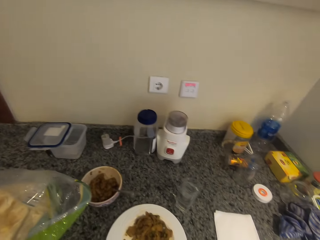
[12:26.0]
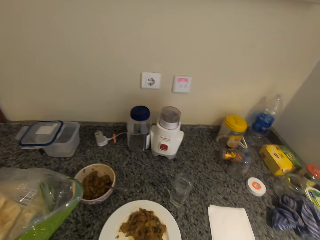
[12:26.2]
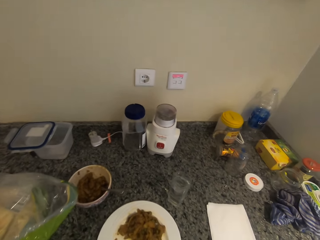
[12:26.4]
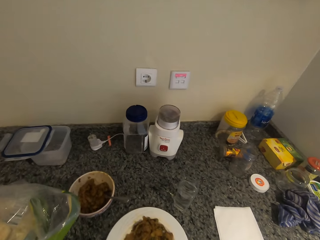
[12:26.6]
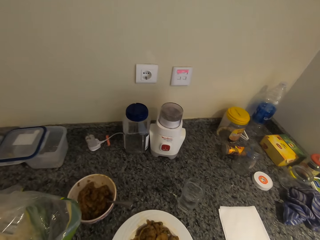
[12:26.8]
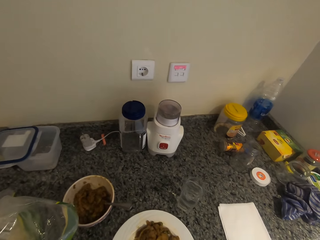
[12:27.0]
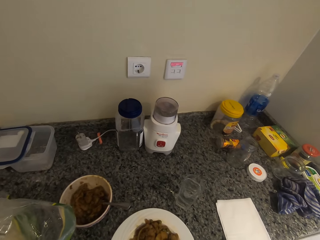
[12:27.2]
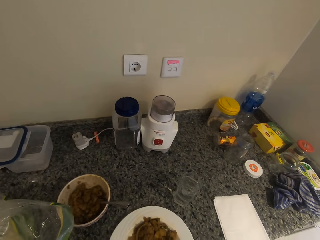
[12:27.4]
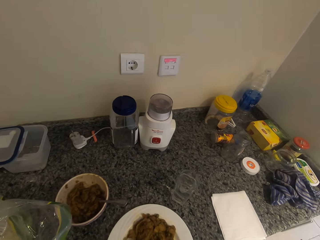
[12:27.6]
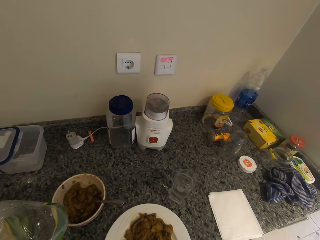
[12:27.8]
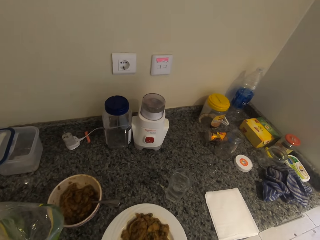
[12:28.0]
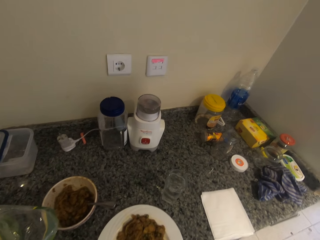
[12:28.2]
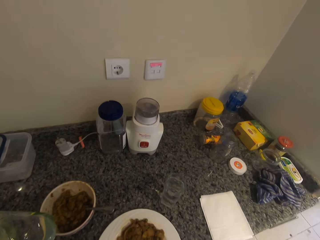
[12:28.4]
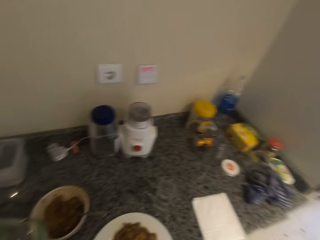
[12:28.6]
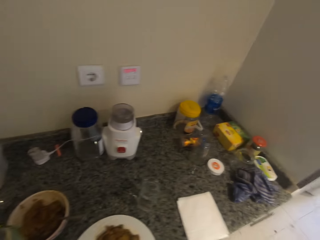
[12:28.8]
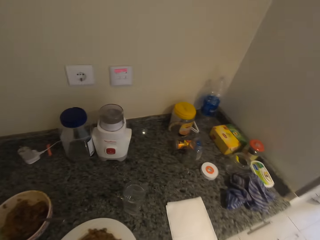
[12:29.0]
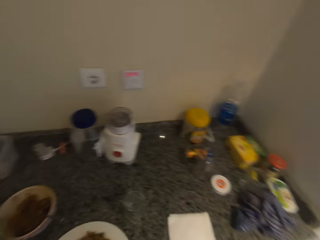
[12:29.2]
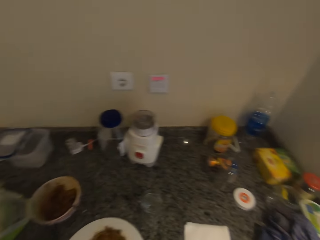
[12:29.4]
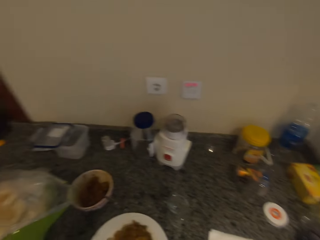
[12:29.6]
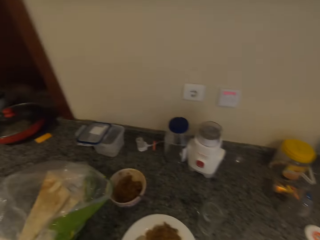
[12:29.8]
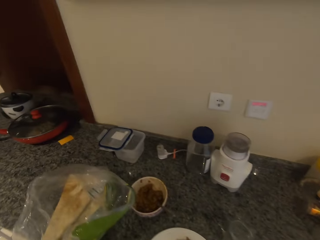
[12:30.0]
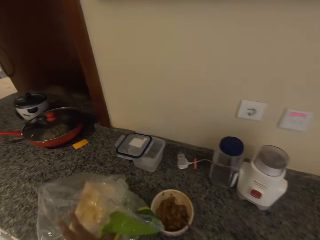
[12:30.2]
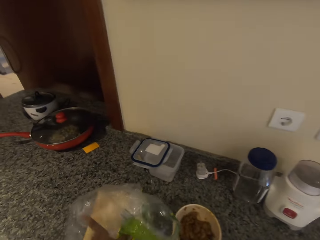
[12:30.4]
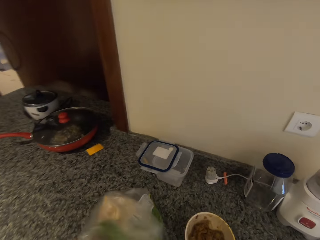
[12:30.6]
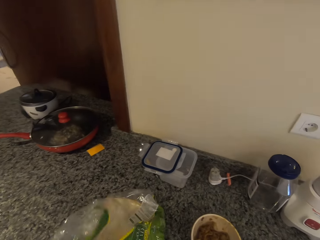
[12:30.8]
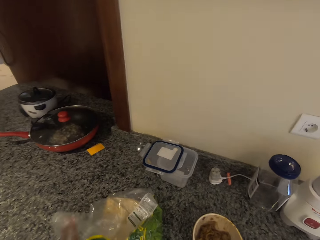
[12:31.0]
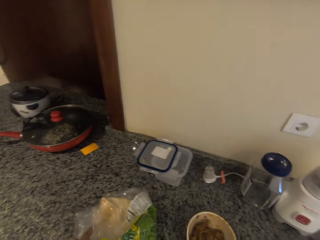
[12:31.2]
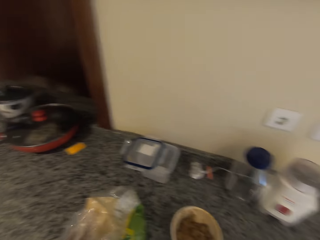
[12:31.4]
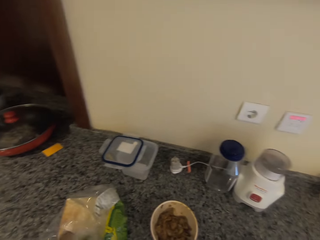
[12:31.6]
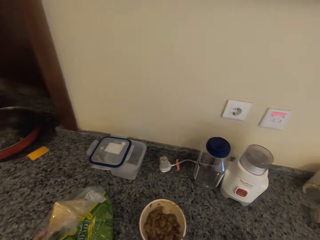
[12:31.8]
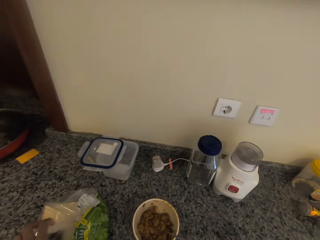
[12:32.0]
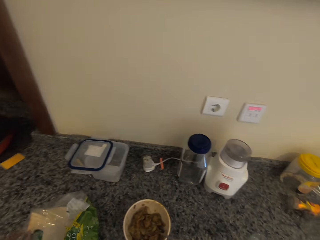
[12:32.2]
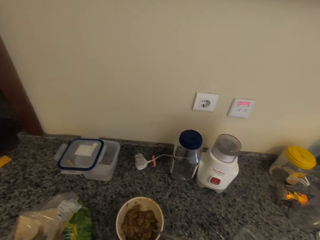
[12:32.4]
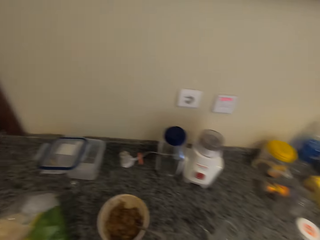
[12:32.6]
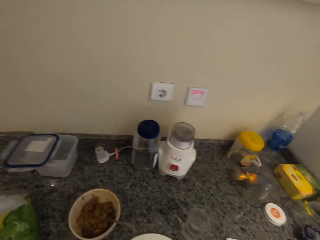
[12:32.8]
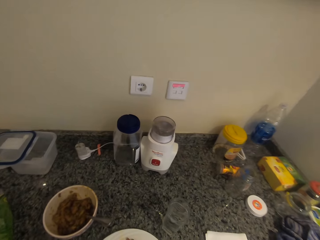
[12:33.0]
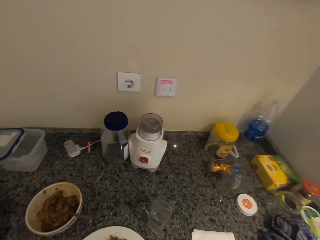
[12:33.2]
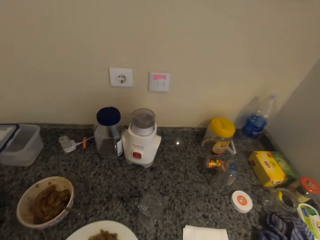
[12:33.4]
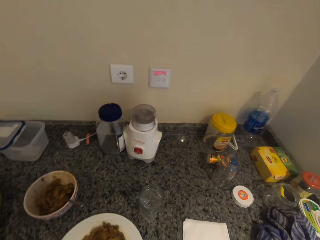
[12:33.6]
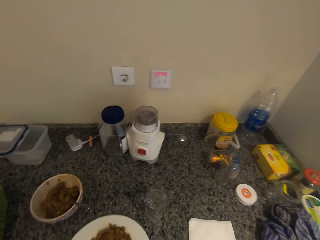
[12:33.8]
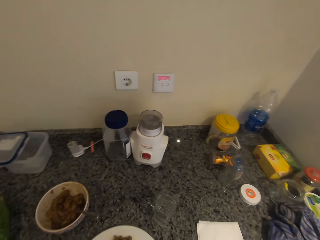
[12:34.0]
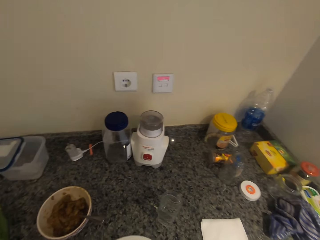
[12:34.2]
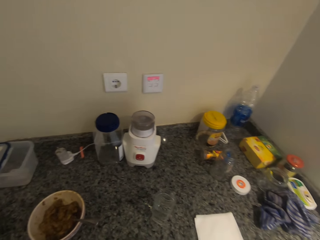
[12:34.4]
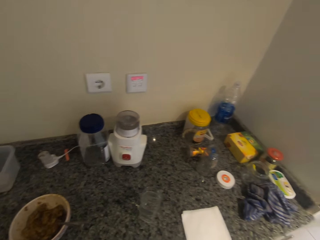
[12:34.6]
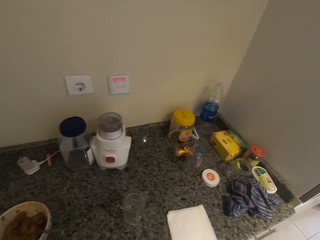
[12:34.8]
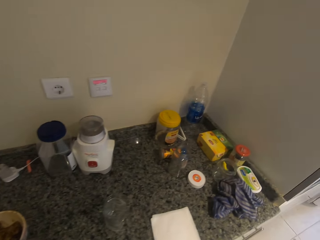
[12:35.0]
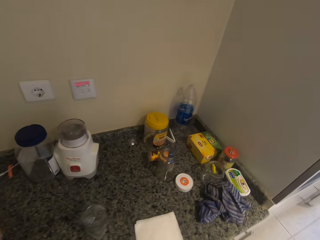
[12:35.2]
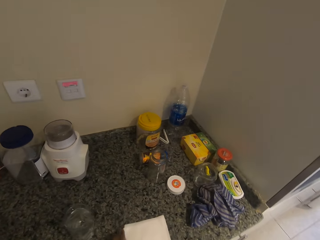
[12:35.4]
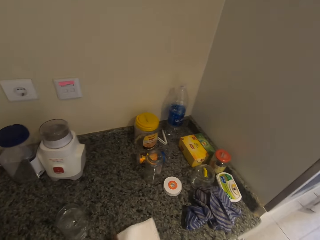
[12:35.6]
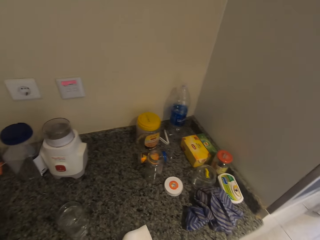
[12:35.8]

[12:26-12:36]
The camera wearer folds the chapatti. They put the chapatti on the plate. They turn. They wrap the polythene bag and close the polythene bag. They take the plate with food.

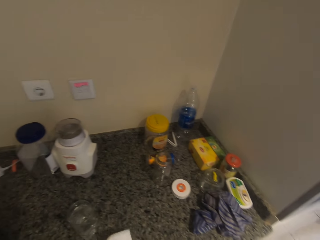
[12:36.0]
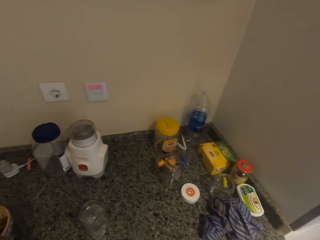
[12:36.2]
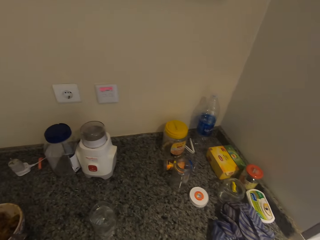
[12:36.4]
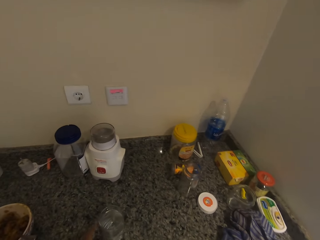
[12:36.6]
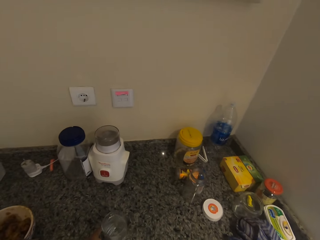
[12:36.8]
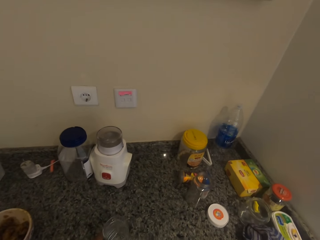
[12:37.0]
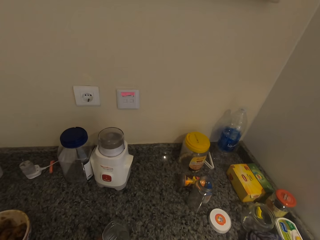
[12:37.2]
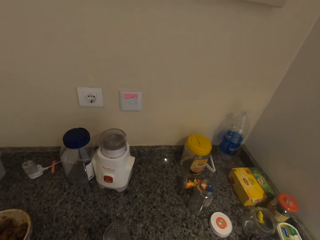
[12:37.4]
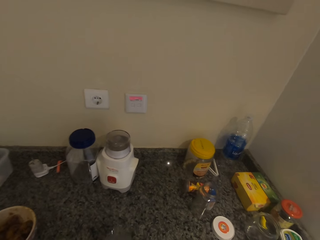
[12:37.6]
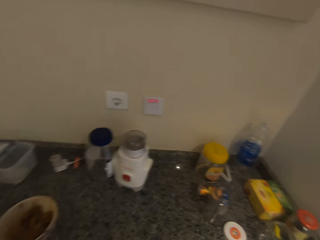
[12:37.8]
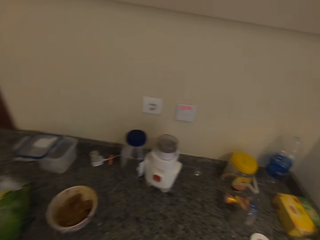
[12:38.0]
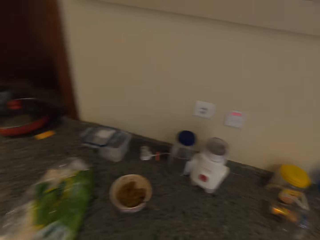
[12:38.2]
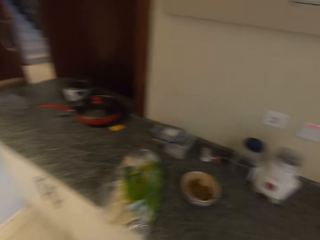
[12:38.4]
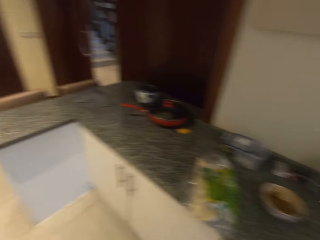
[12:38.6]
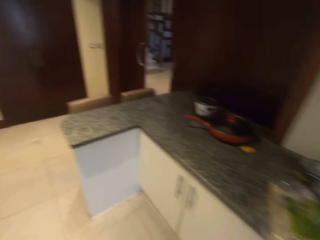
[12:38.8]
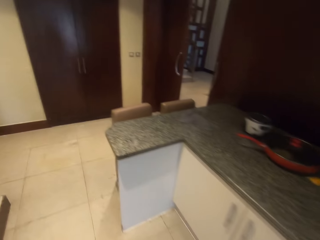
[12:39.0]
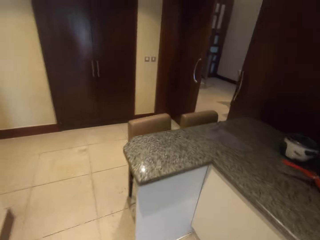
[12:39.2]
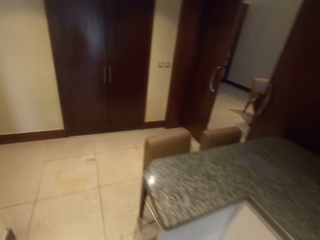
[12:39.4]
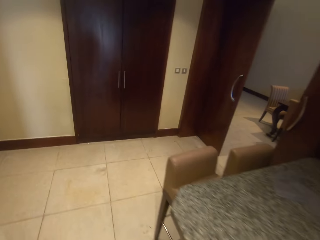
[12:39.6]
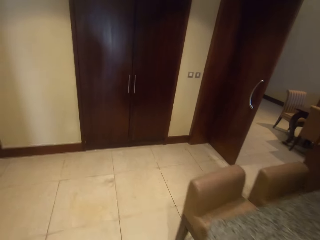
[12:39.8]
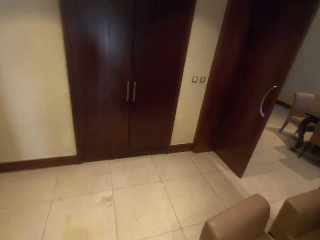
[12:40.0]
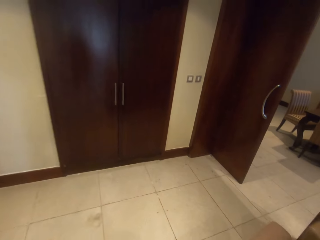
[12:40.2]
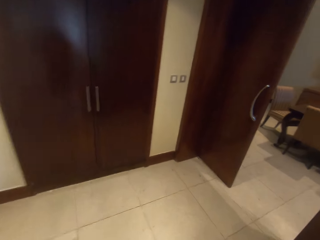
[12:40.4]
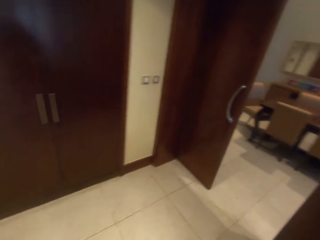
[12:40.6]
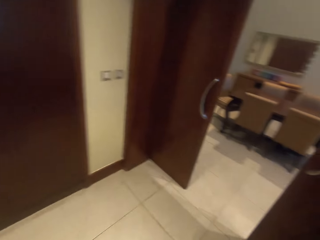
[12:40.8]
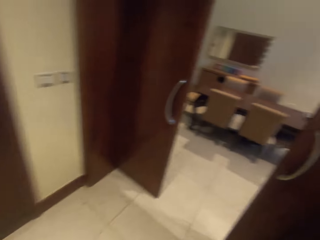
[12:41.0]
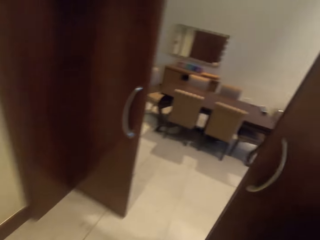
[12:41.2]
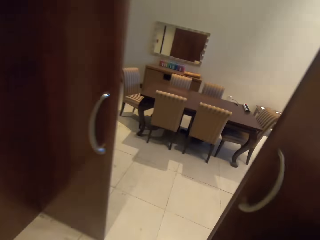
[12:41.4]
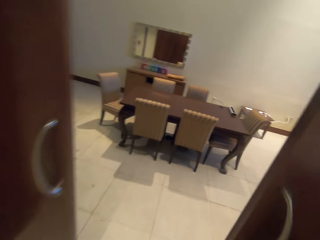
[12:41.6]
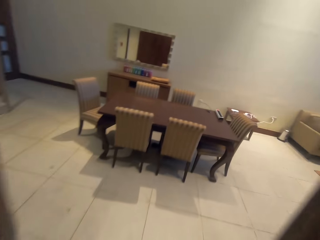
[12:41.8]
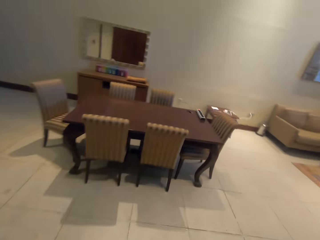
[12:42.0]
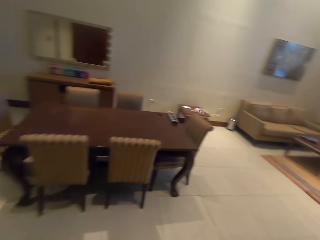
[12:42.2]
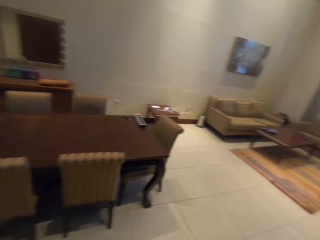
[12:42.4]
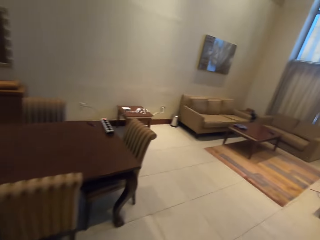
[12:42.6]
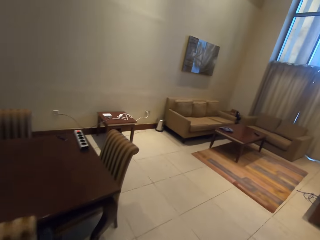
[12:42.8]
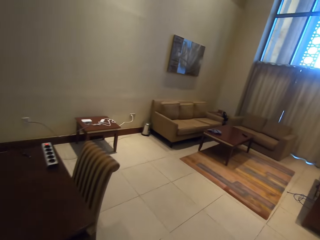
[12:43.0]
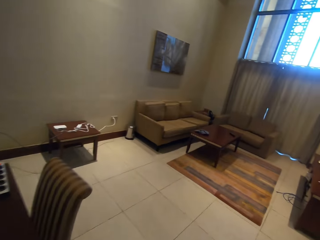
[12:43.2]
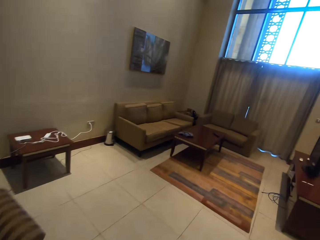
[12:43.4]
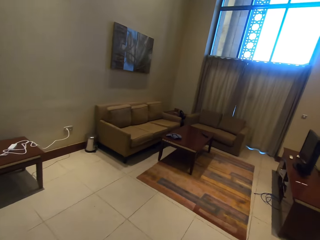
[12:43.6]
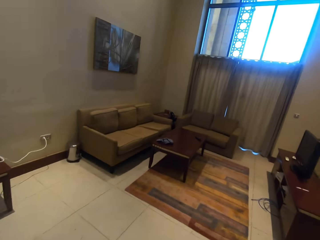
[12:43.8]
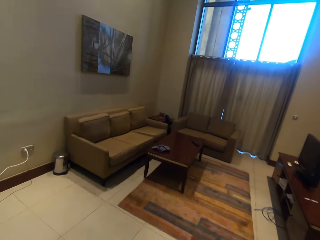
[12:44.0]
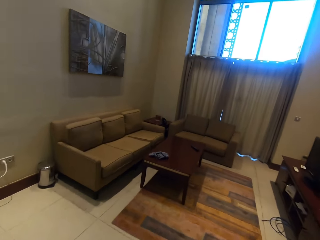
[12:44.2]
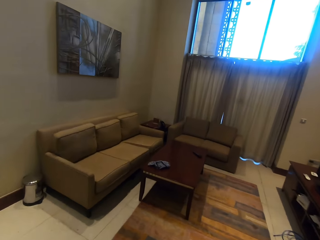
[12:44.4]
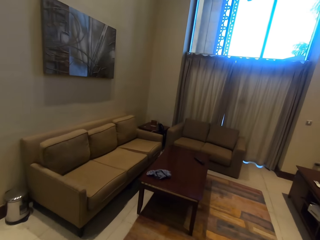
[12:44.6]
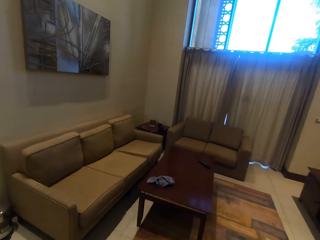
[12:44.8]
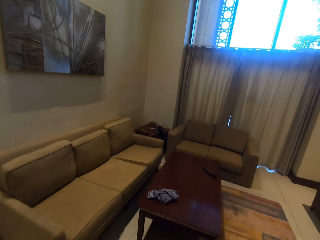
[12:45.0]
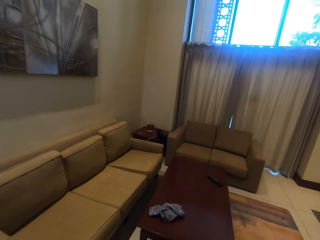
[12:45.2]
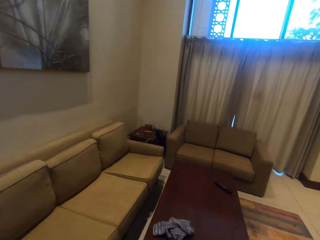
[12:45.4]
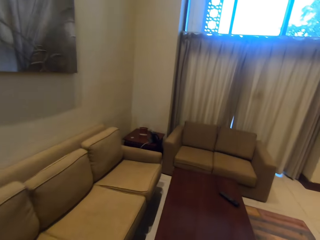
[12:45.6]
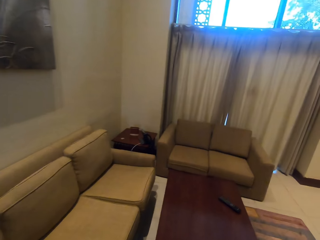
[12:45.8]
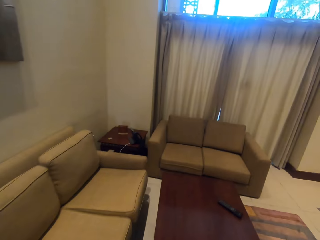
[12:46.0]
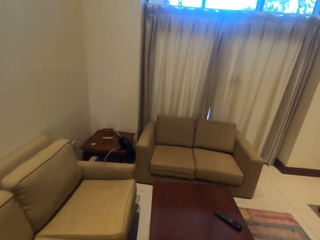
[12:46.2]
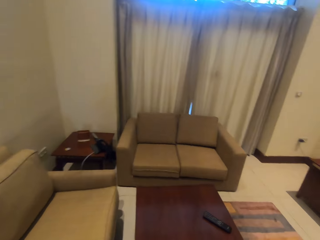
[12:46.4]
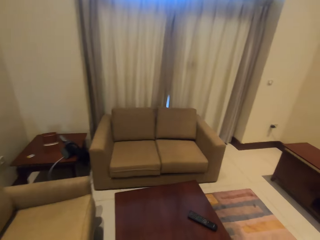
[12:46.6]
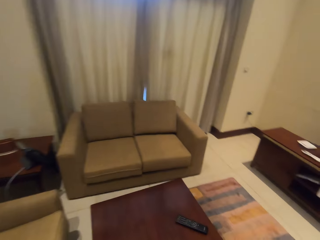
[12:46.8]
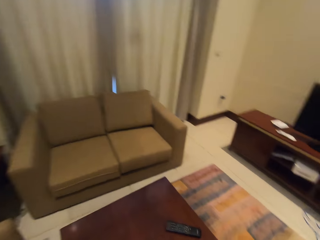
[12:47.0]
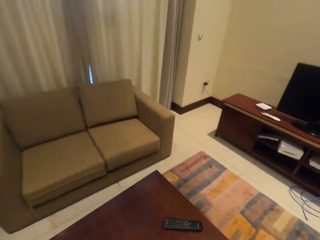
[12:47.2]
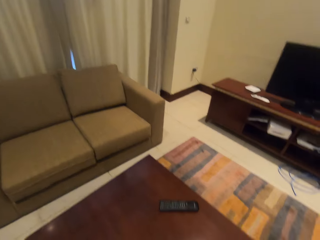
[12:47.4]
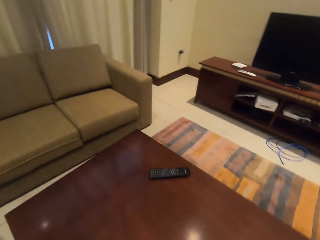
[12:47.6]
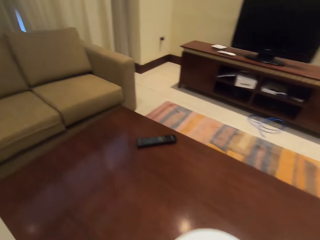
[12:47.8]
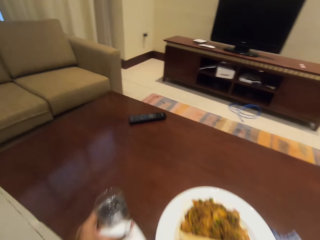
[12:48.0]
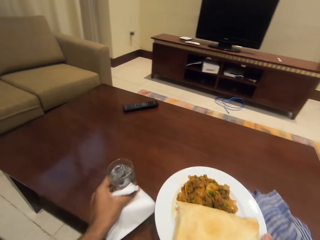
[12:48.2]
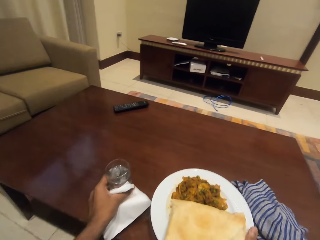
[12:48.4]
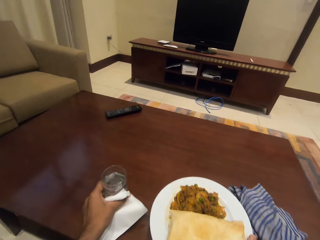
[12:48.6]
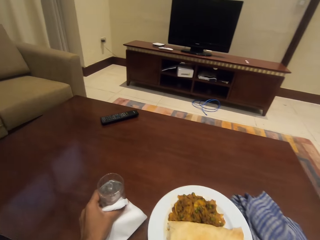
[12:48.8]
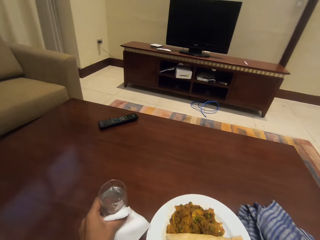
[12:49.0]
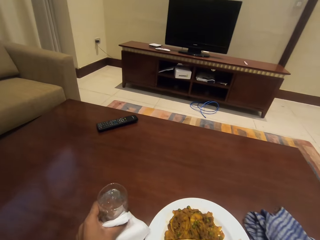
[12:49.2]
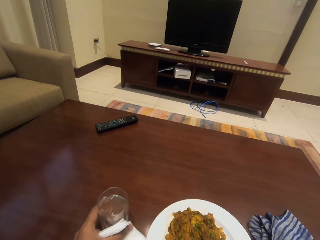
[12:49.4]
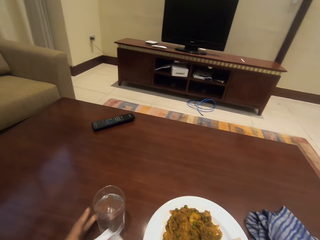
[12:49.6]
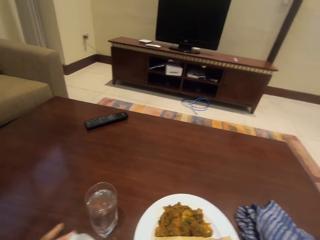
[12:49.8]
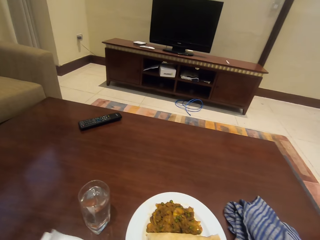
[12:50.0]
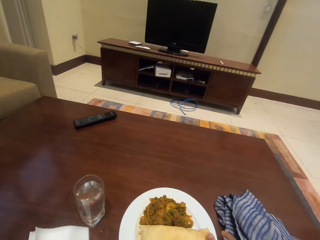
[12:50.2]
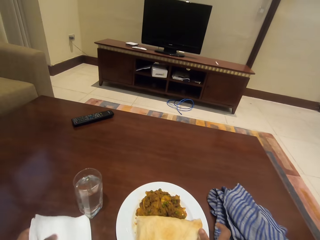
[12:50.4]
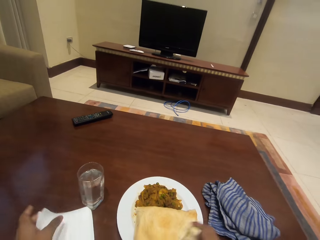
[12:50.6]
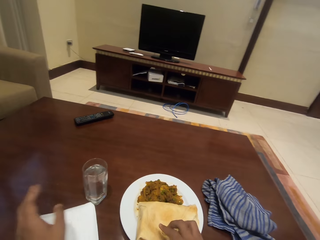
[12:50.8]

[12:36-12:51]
The camera wearer takes the serviette paper on the kitchen slab. They take a glass of water. They walk around the house. They walk to the living room. They put down the plate and glass of water together on the table.
